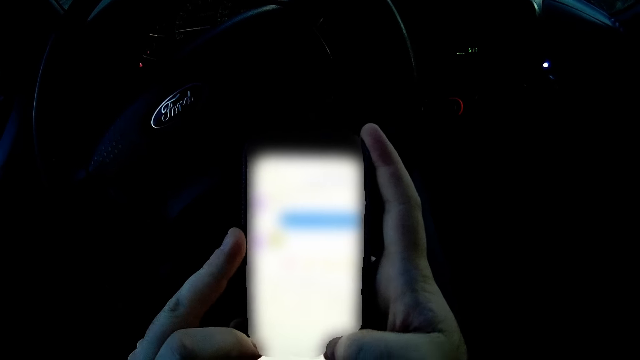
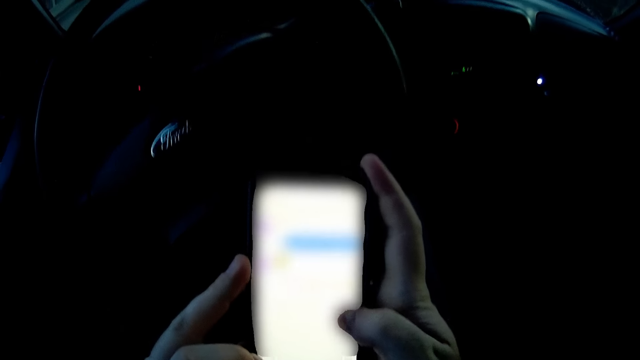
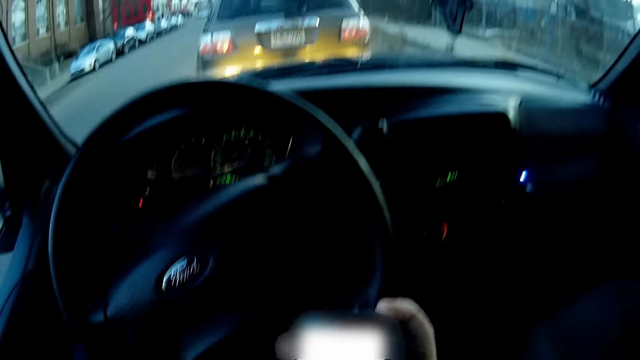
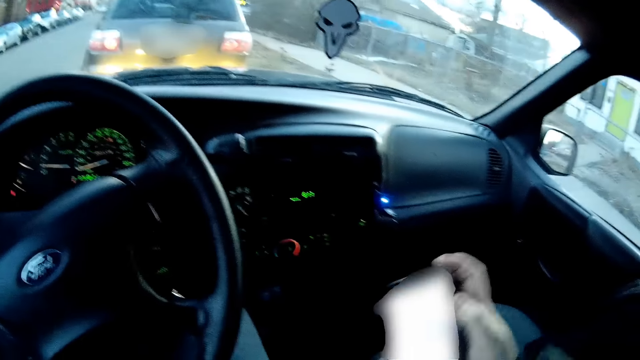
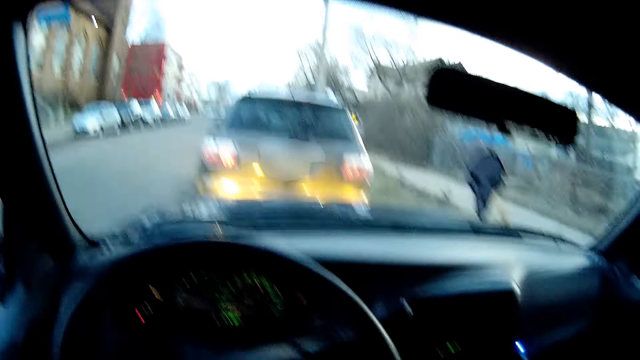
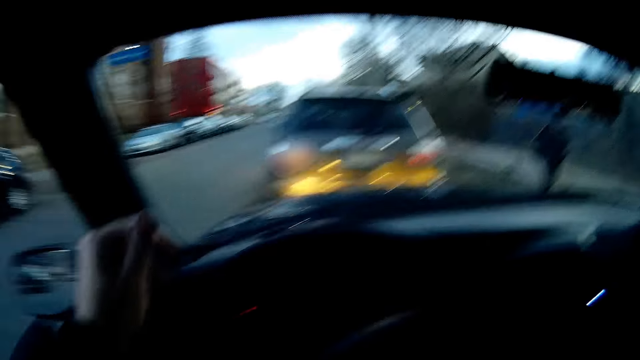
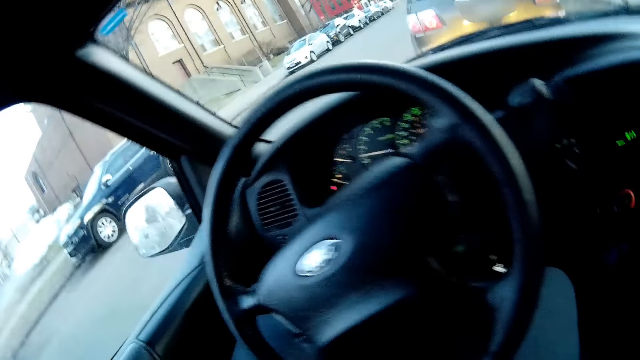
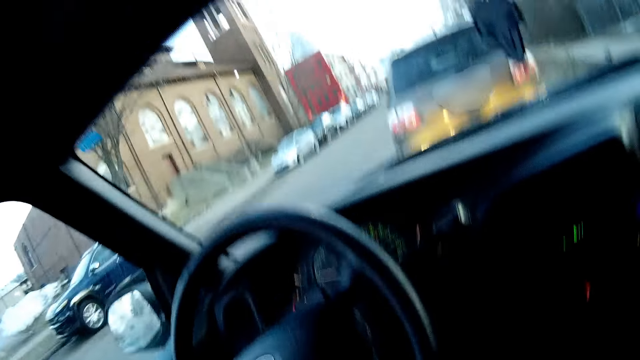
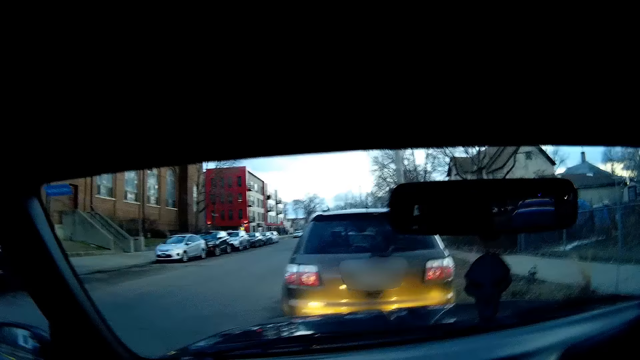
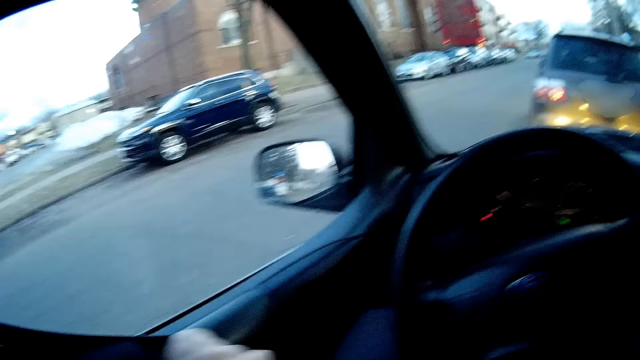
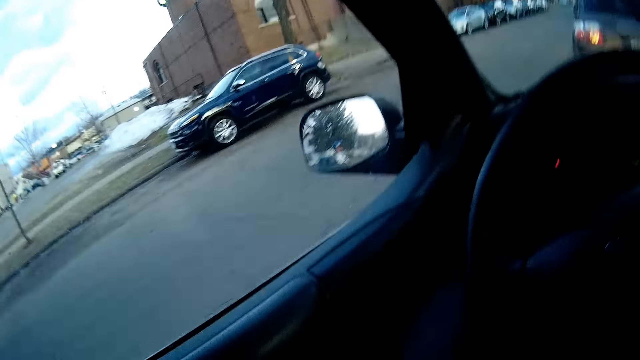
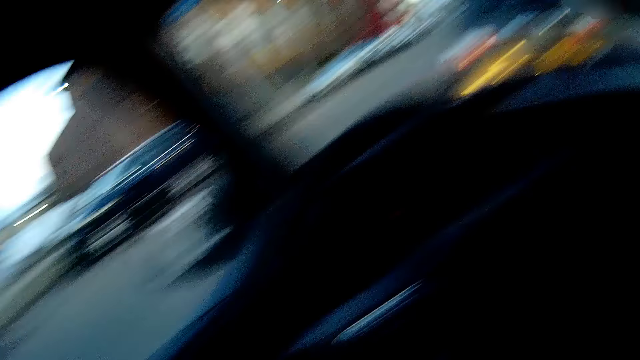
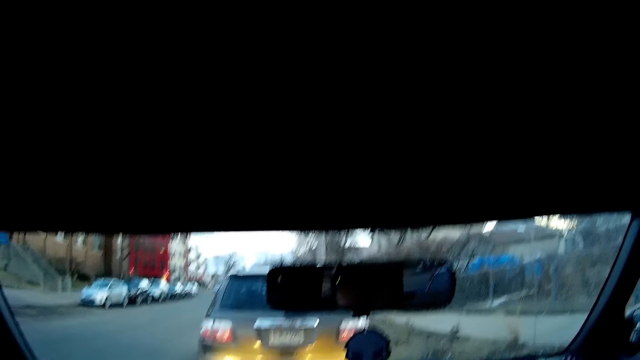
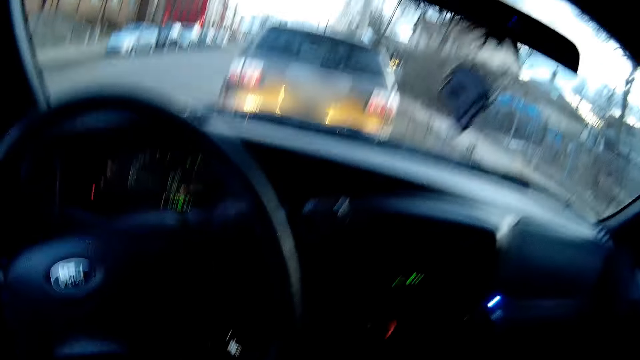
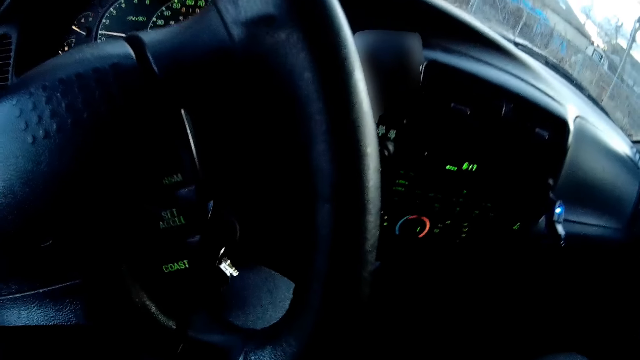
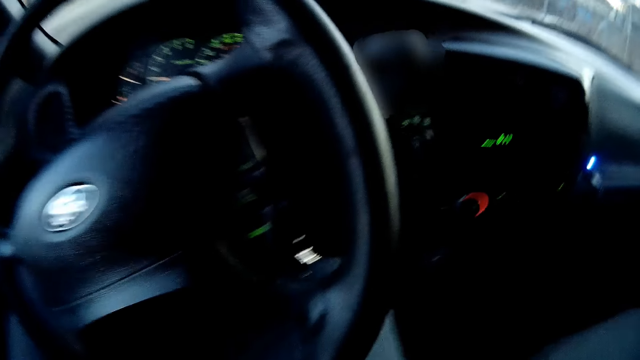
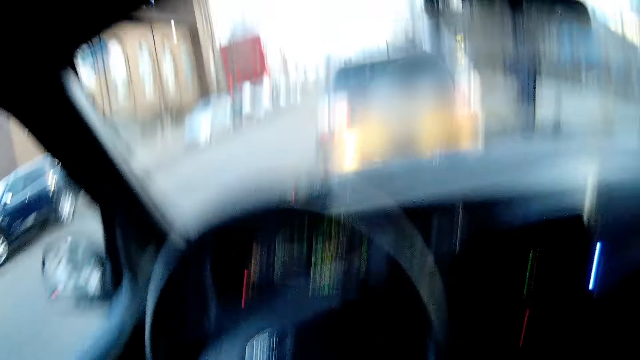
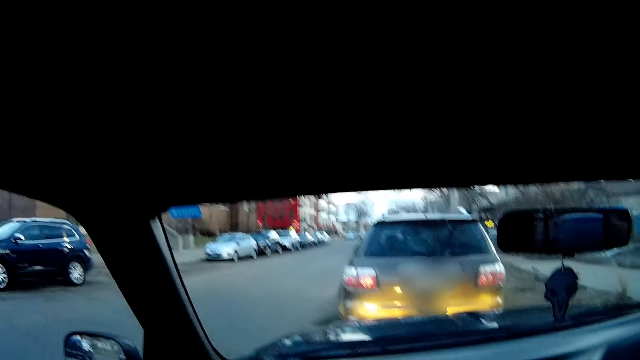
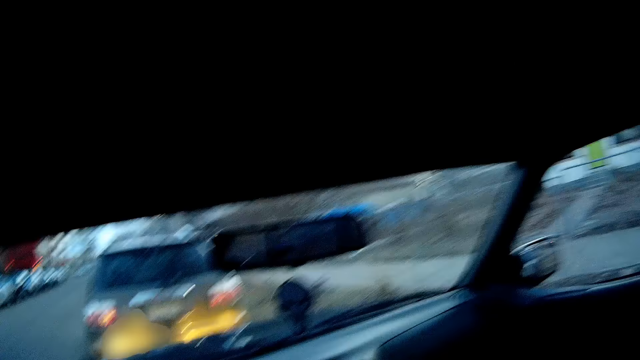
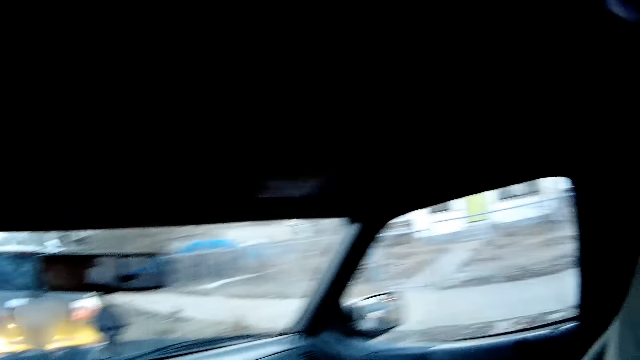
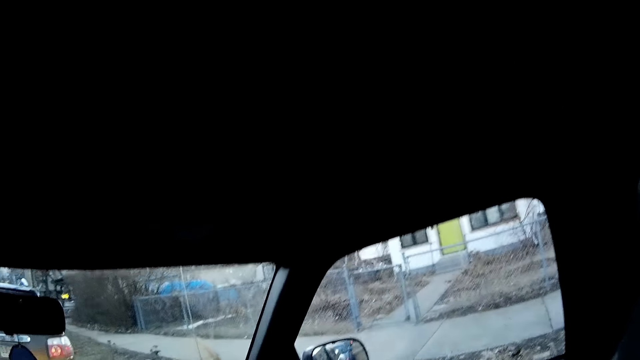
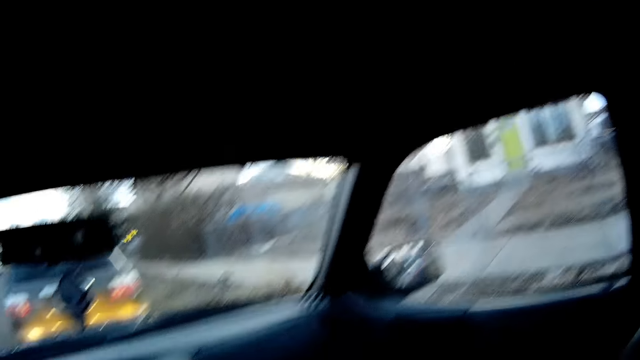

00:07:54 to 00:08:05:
The camera wearer places his phone on the right seat. He lifts his hand. He fastens the safety belt. He looks around.

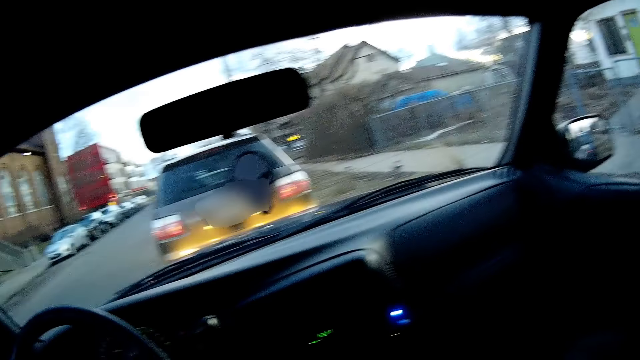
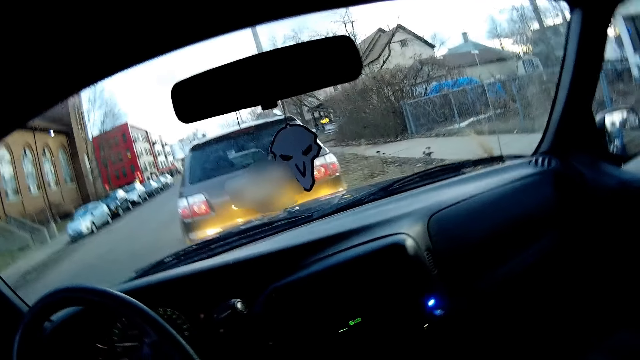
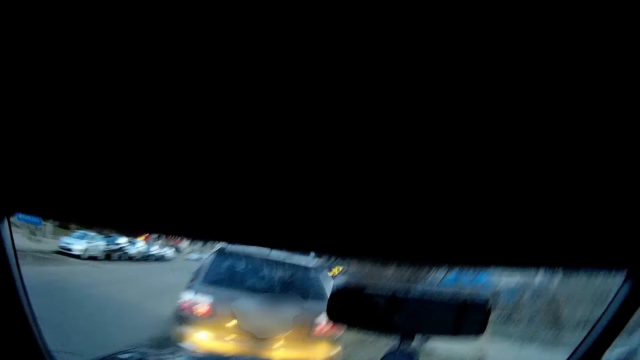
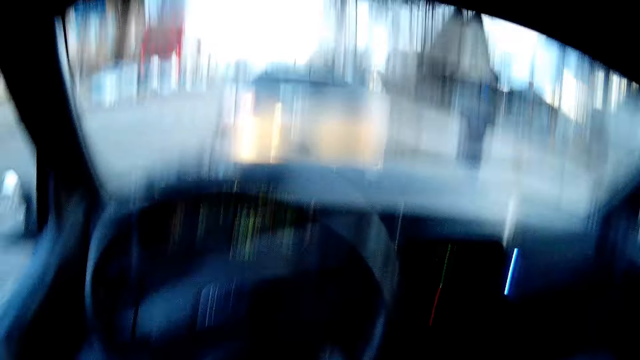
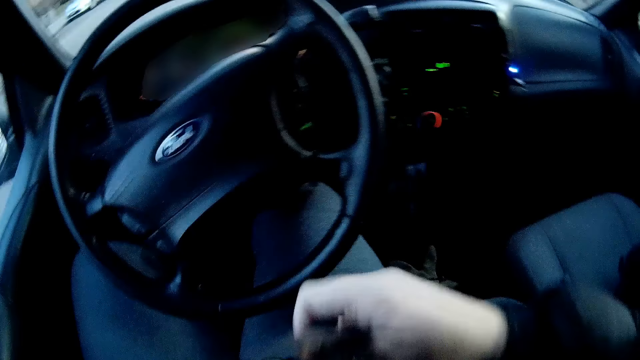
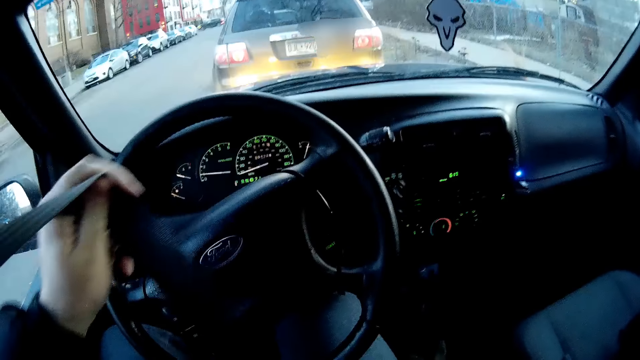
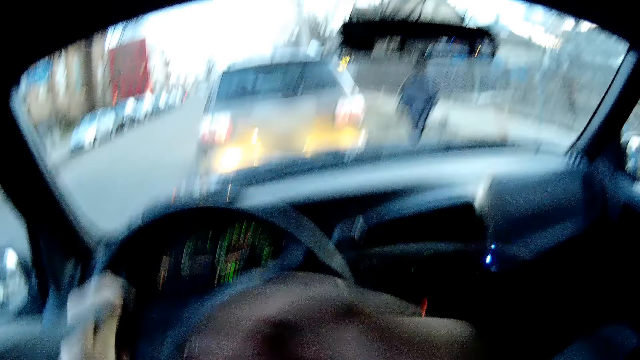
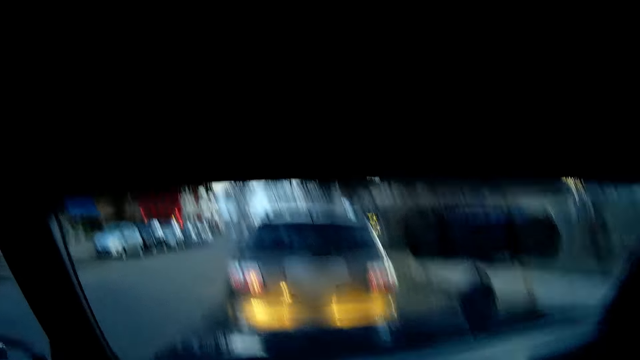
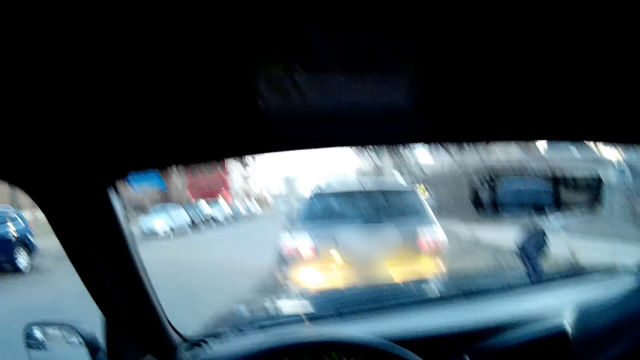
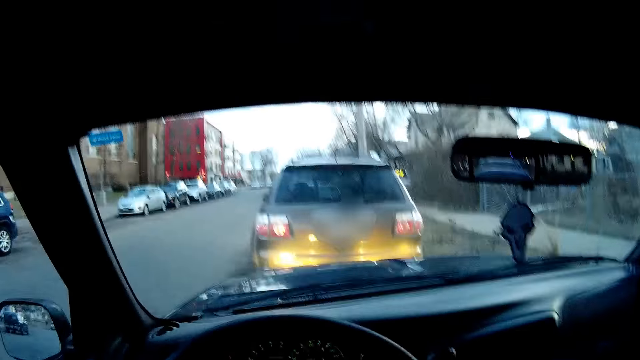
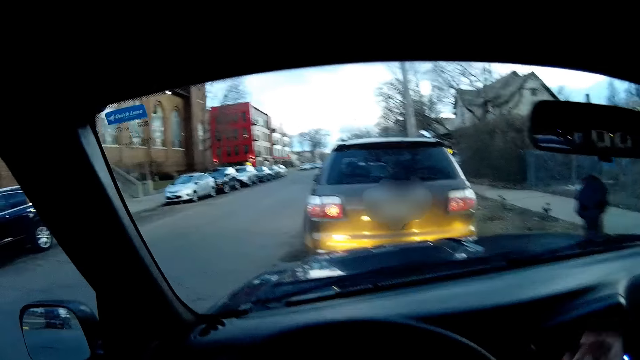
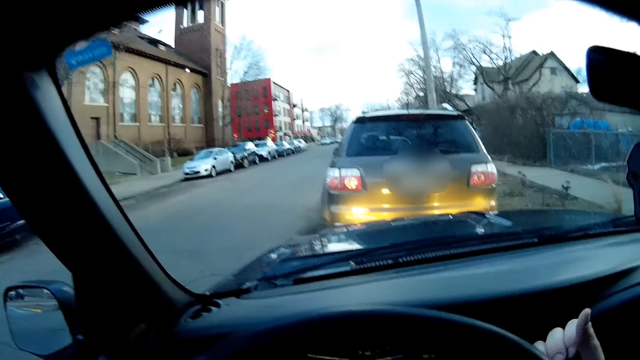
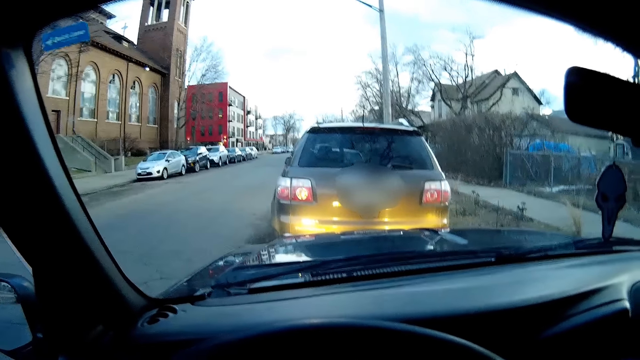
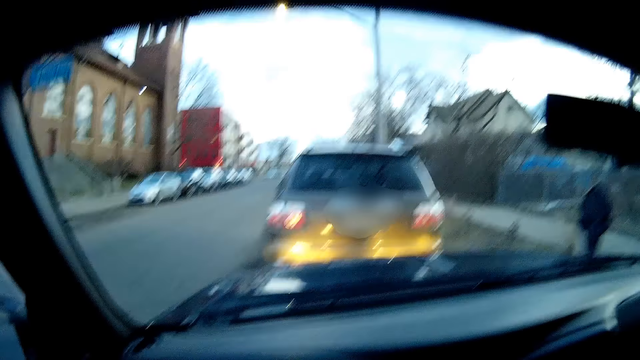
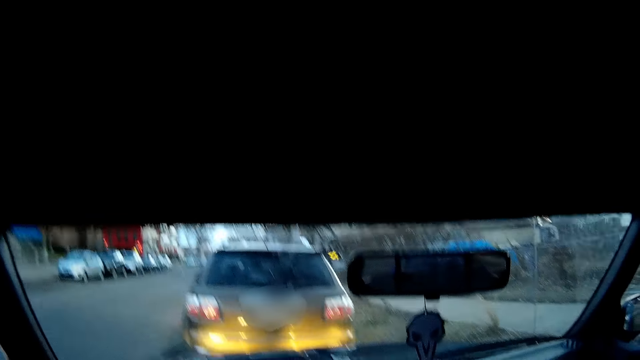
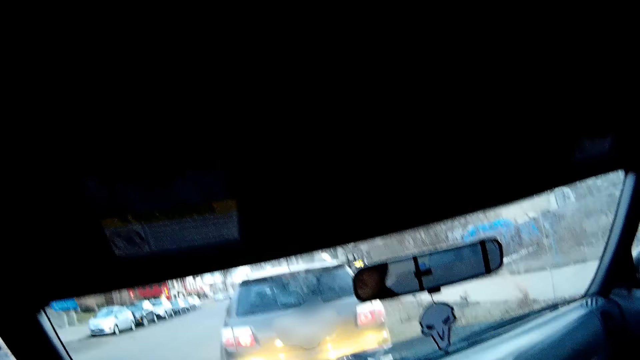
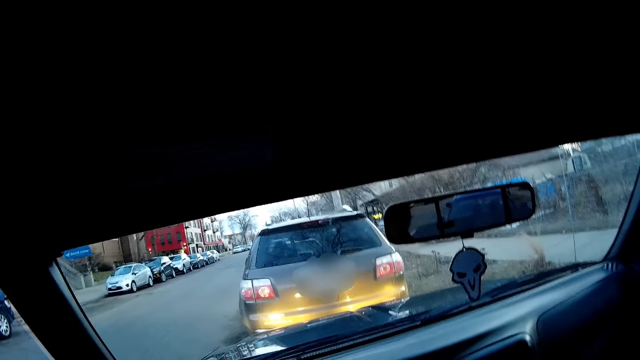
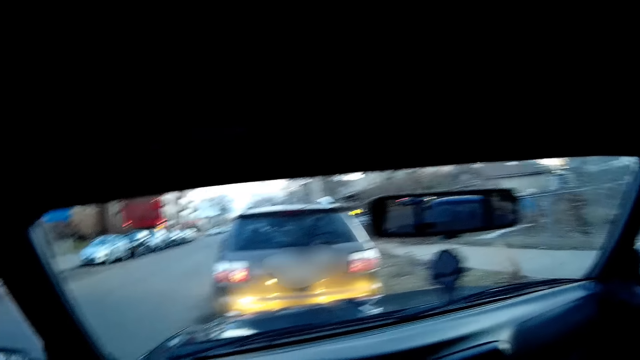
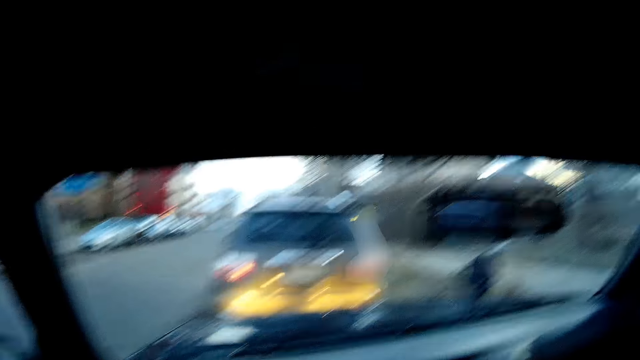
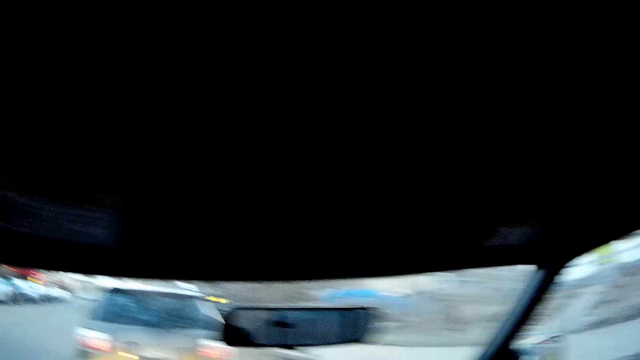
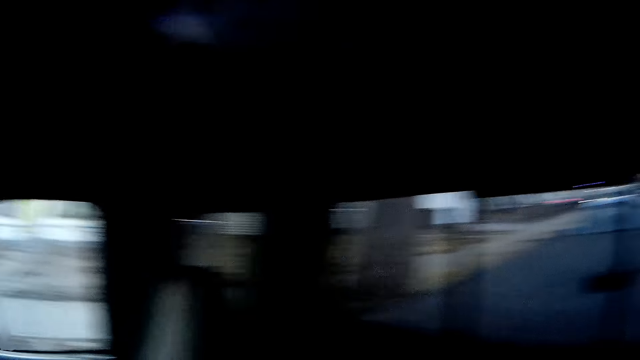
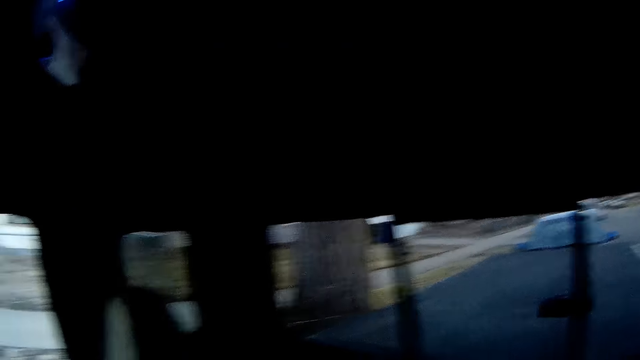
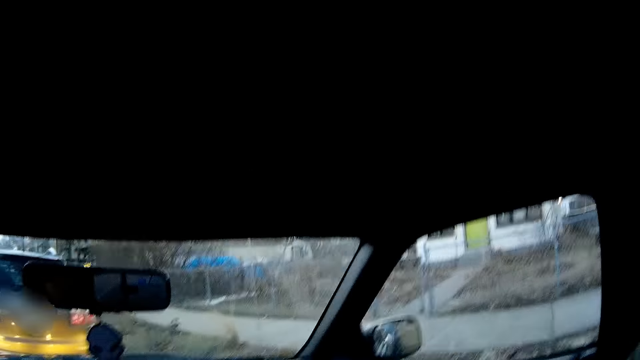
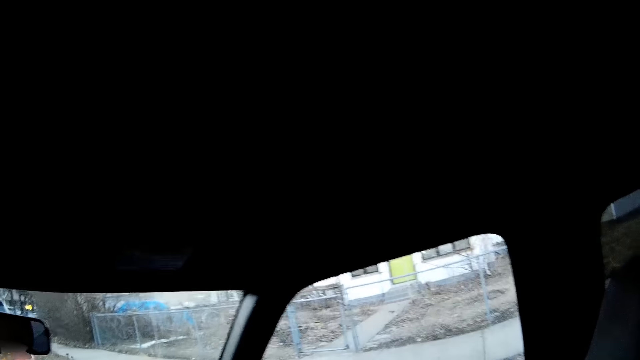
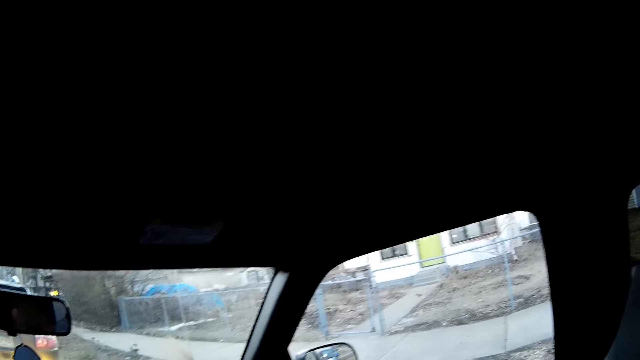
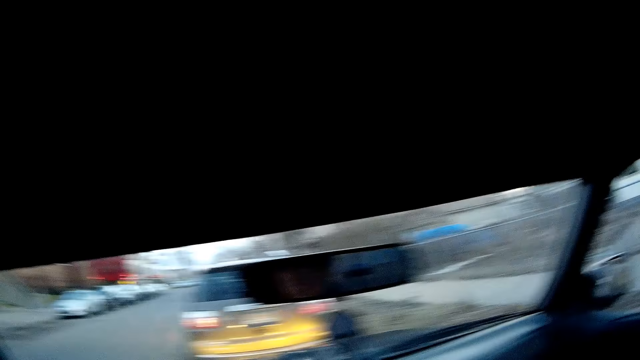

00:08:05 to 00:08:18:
The camera wearer fastens the safety belt. He places his hand on the steering wheel. He looks around.
